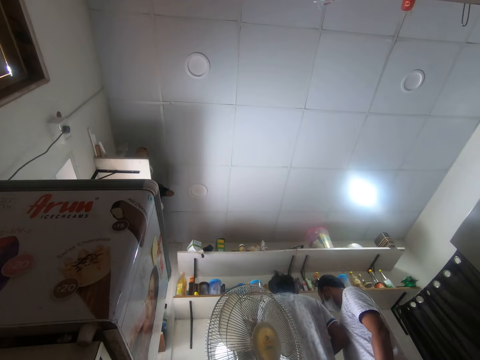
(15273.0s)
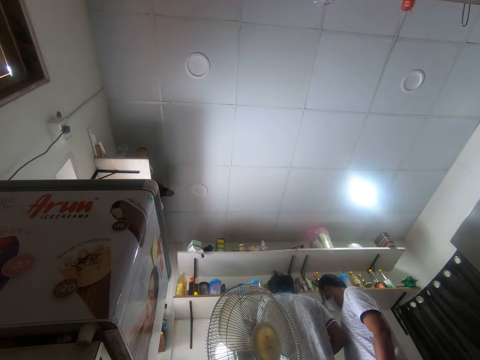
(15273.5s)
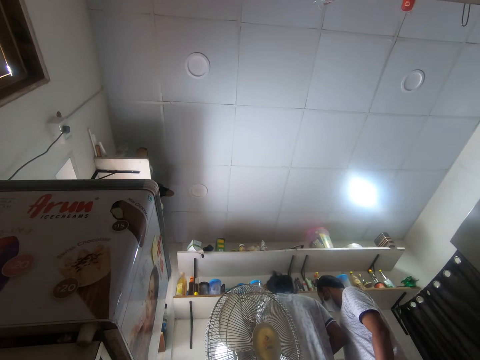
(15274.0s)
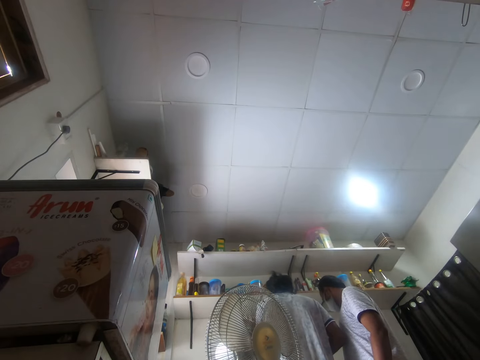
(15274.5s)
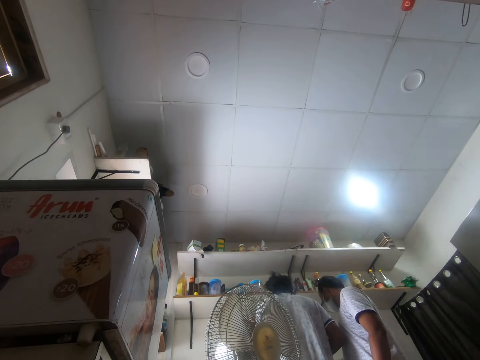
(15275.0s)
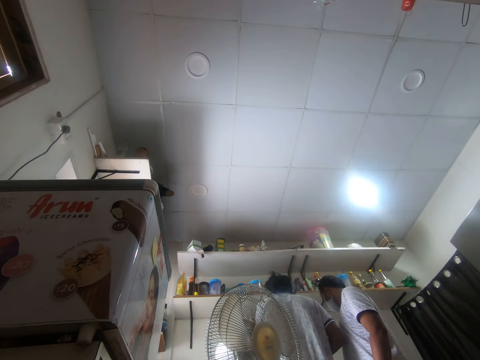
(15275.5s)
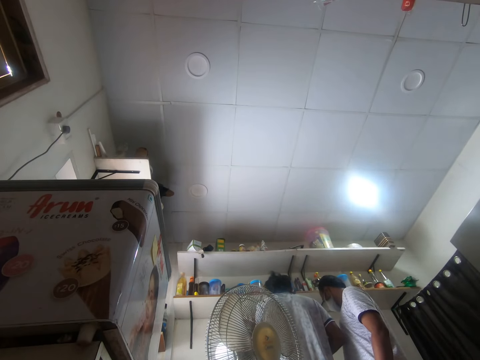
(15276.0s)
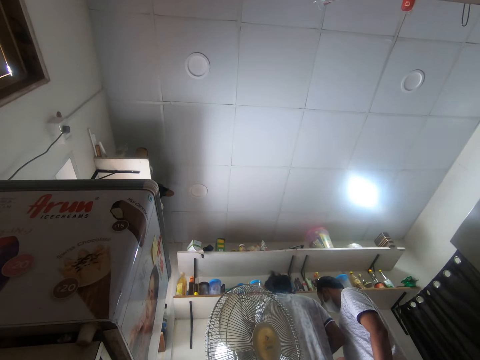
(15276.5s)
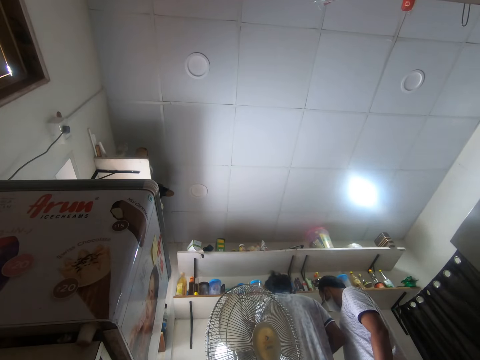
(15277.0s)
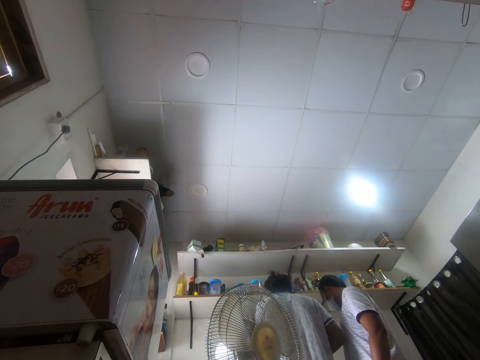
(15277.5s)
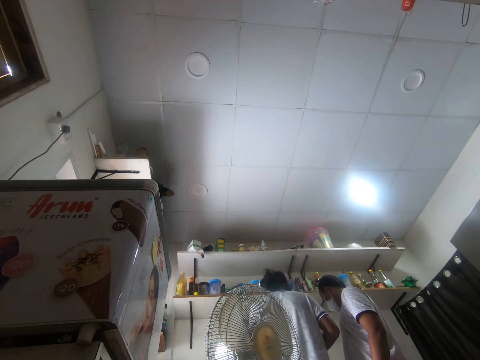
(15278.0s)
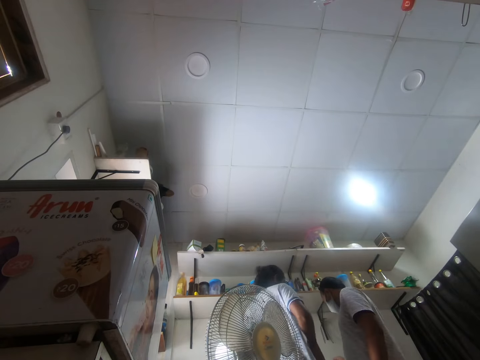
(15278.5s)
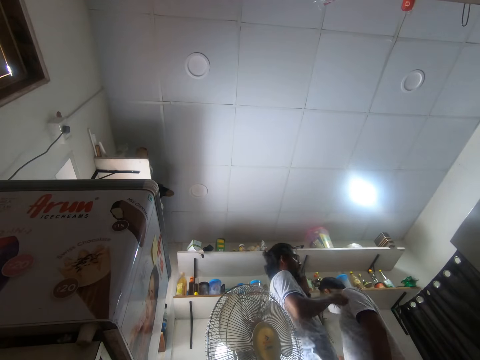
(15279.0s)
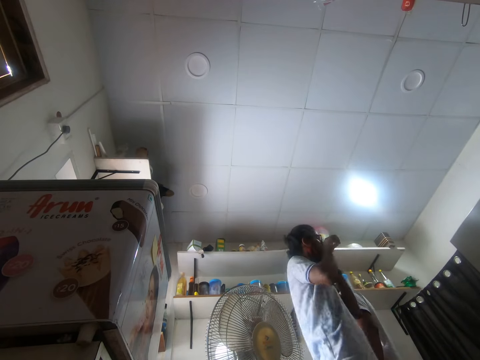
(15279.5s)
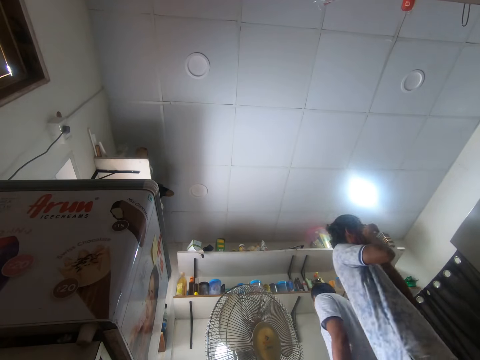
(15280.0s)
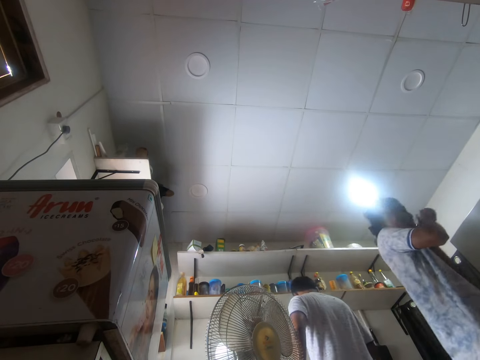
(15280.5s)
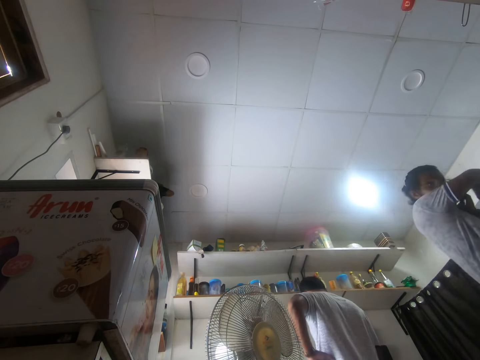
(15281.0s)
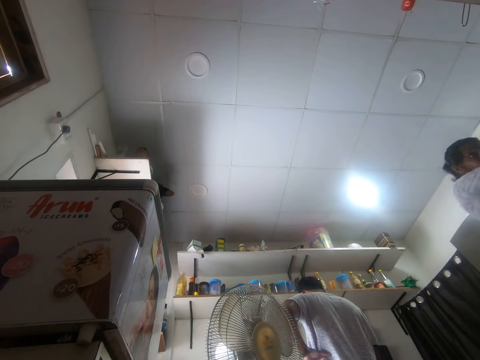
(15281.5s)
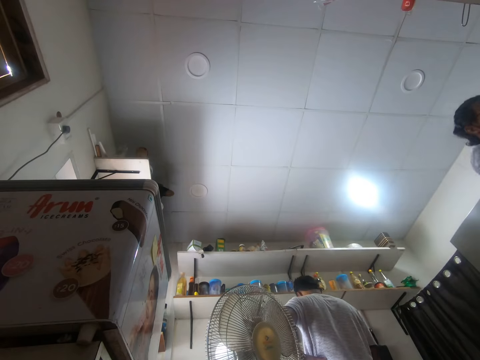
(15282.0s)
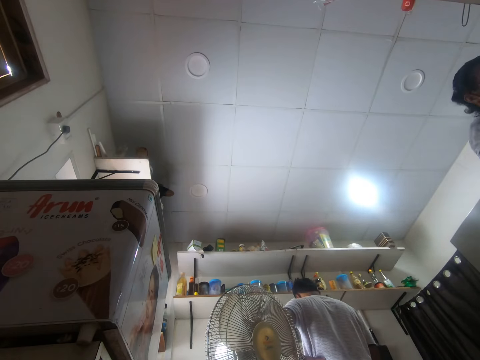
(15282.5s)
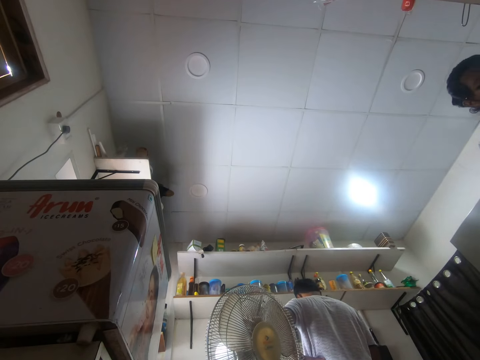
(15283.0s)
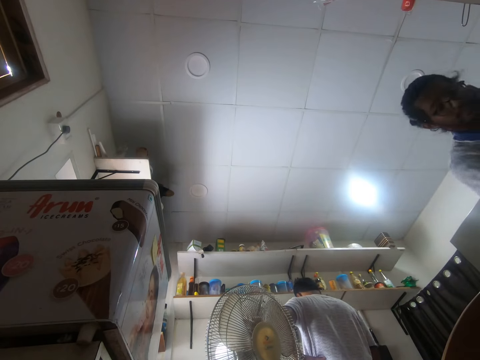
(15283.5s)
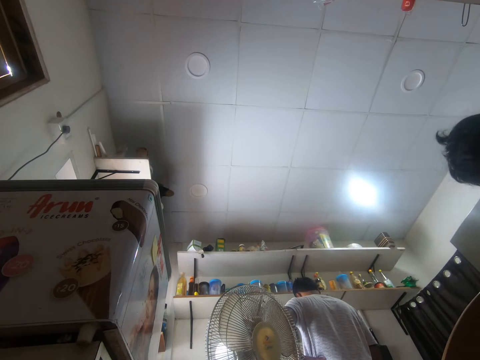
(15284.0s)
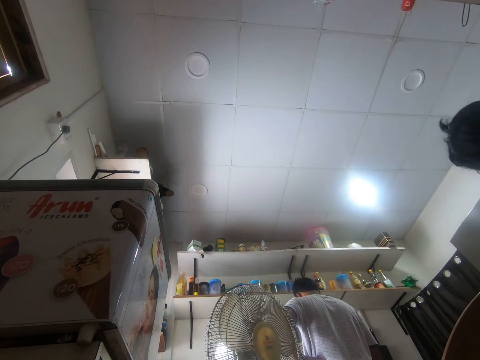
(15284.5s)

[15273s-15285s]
The camera wearer wipes his face with his right hand.

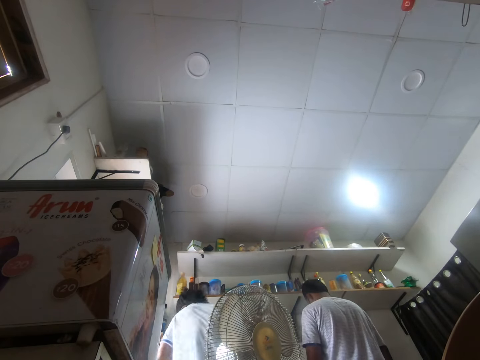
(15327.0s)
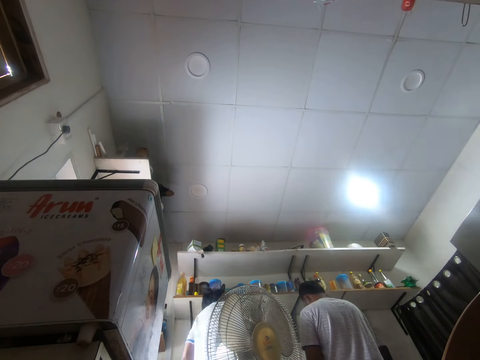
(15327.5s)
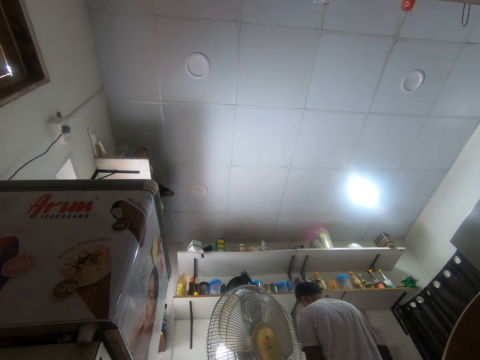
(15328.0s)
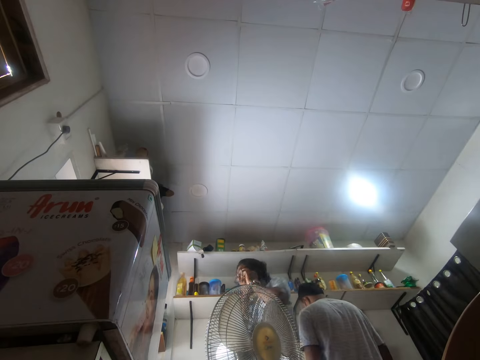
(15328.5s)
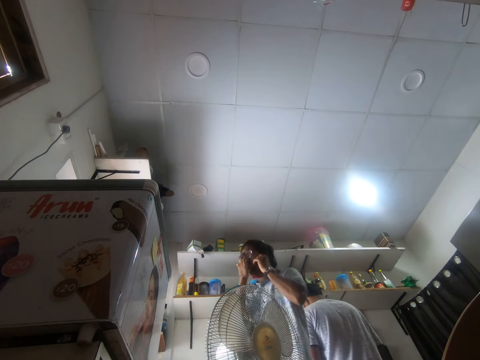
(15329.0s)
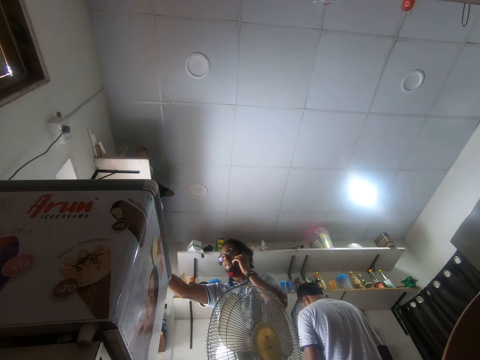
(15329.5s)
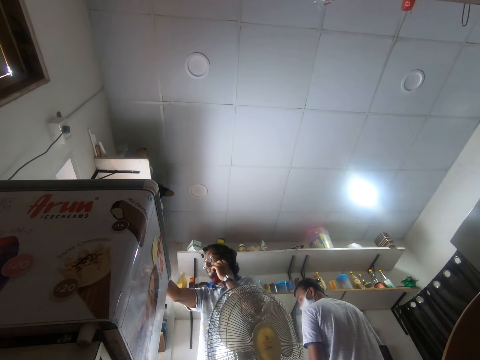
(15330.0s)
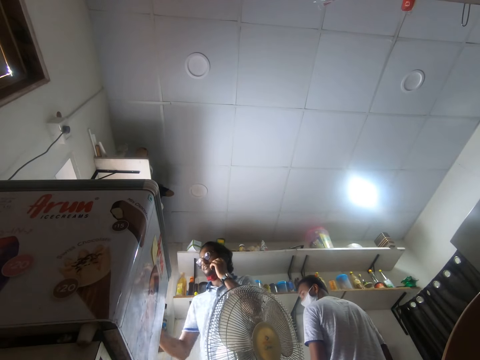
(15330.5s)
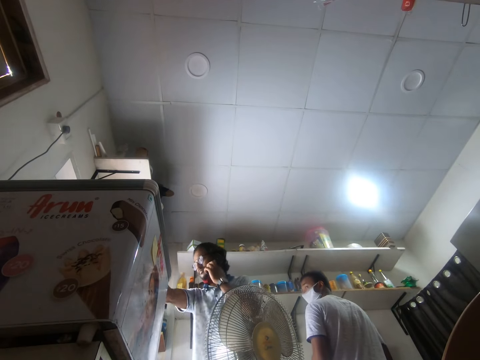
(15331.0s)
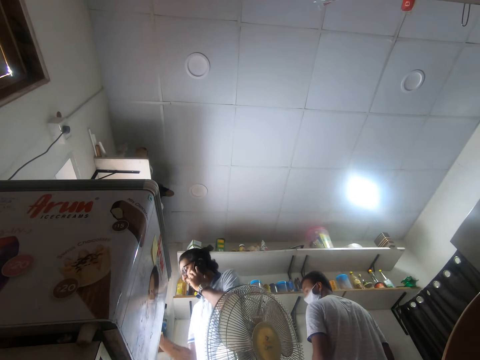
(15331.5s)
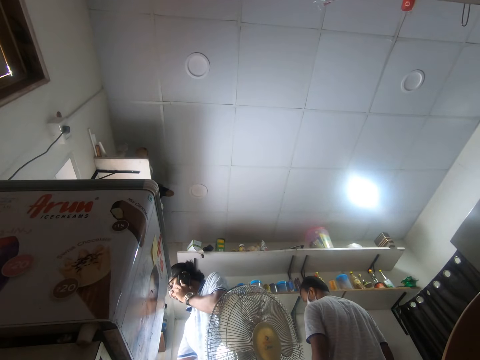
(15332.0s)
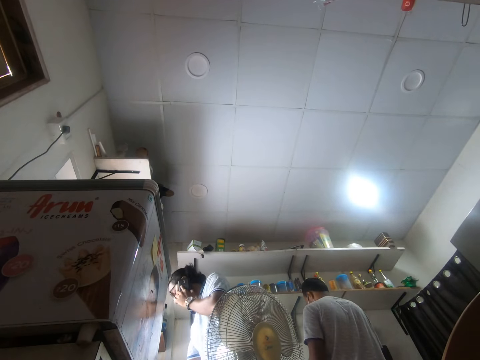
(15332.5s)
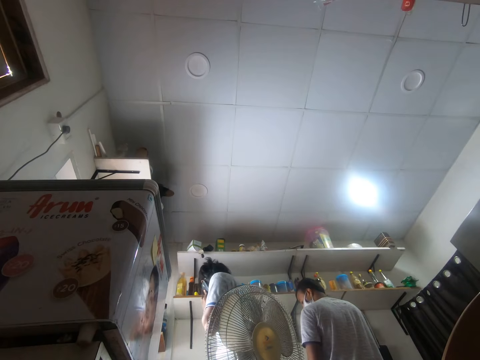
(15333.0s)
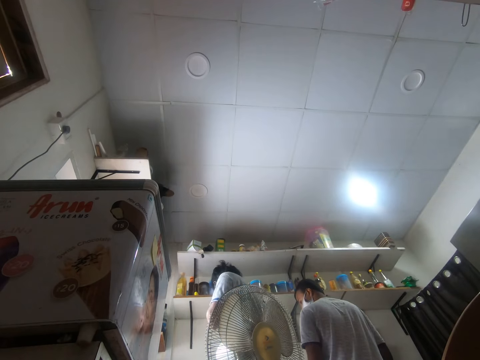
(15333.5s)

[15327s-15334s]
The camera wearer holds the phone to his ear with his left hand.

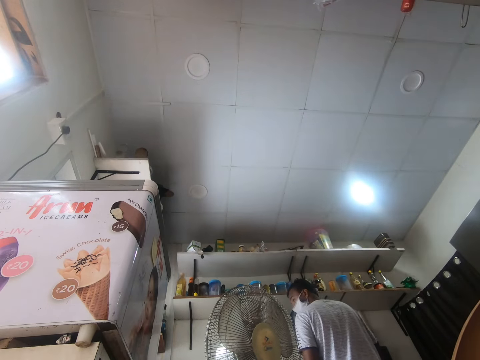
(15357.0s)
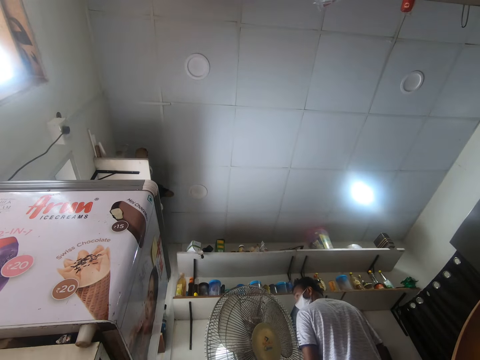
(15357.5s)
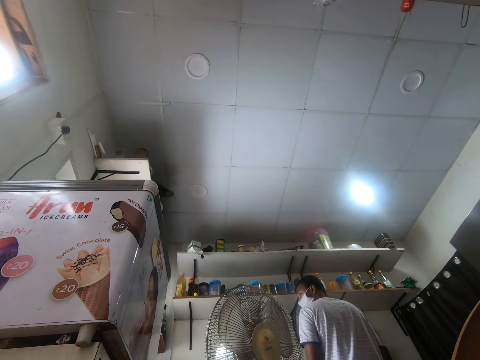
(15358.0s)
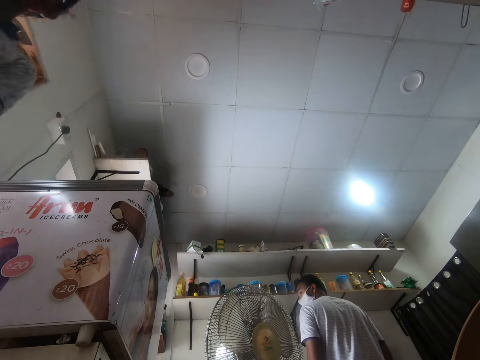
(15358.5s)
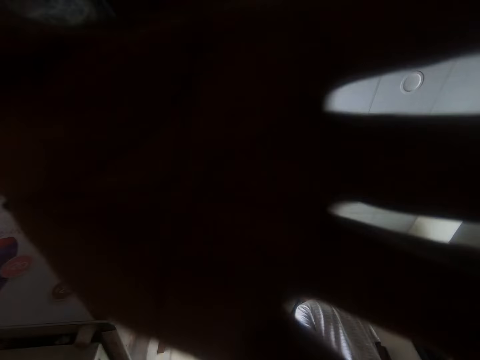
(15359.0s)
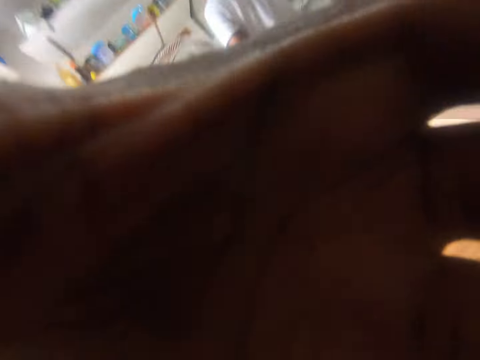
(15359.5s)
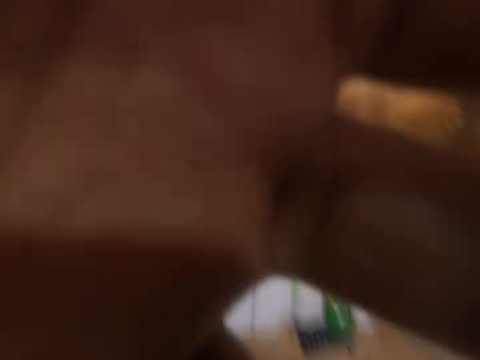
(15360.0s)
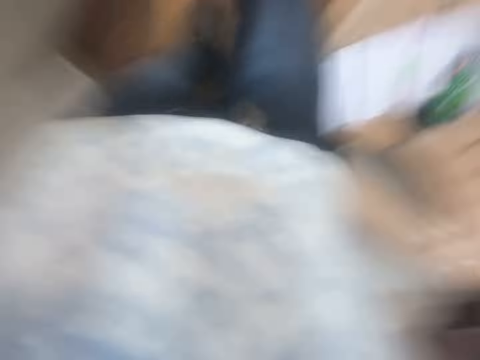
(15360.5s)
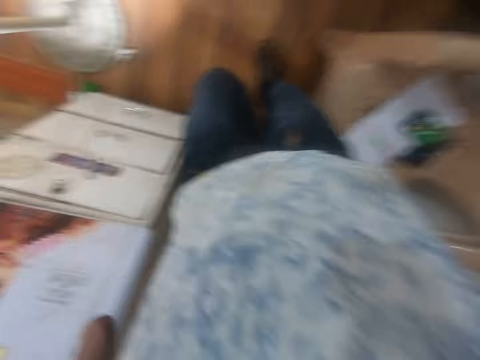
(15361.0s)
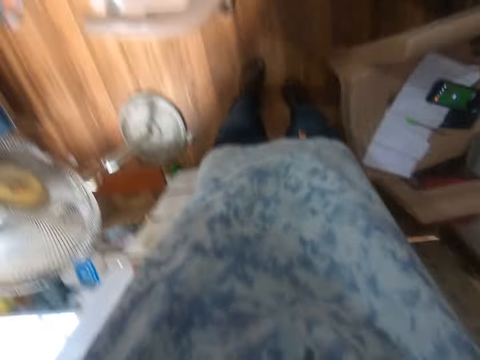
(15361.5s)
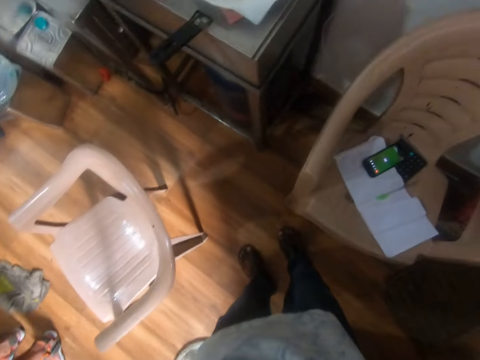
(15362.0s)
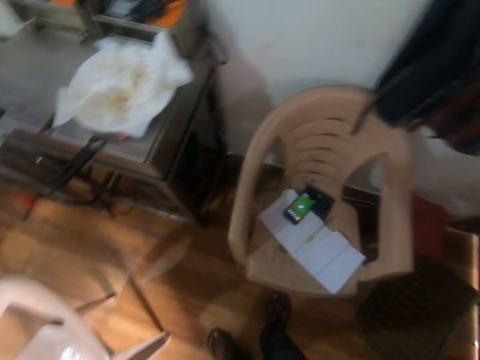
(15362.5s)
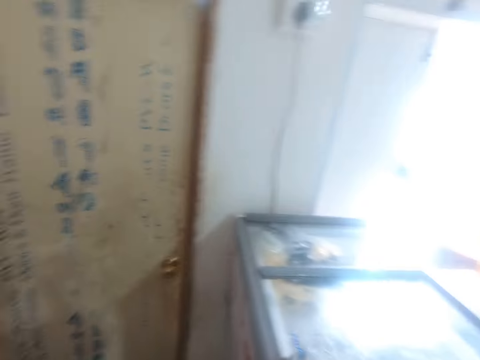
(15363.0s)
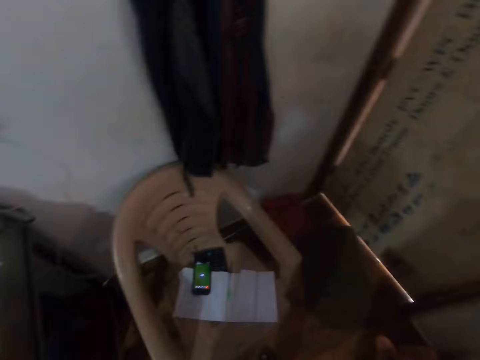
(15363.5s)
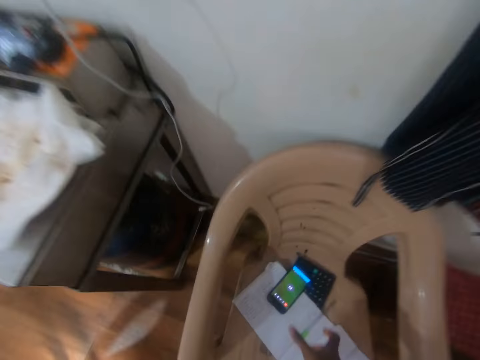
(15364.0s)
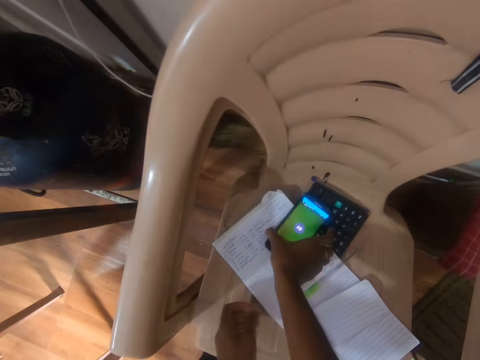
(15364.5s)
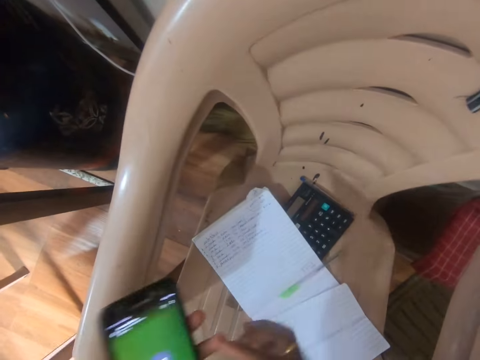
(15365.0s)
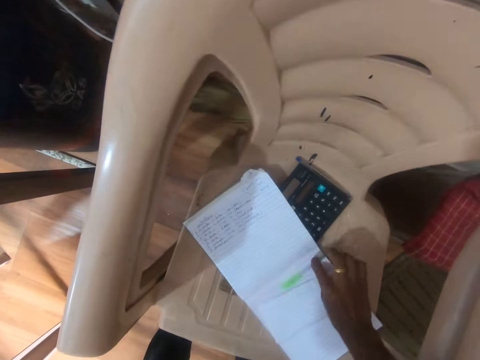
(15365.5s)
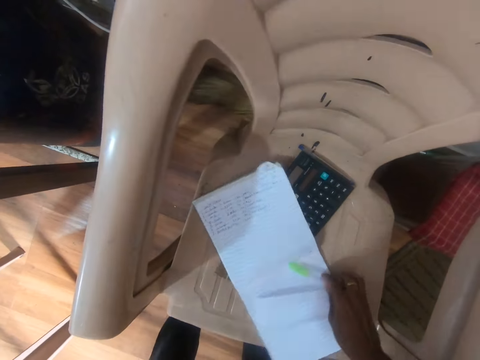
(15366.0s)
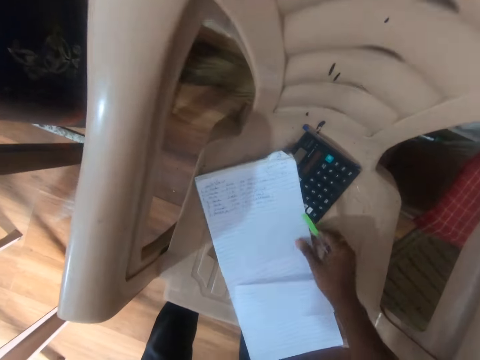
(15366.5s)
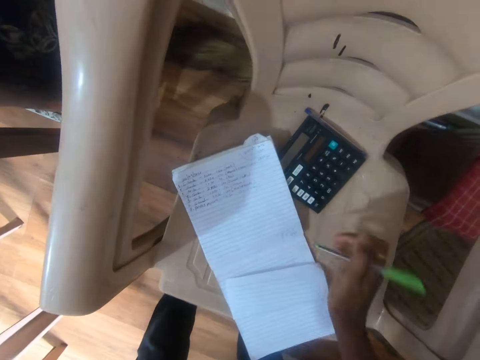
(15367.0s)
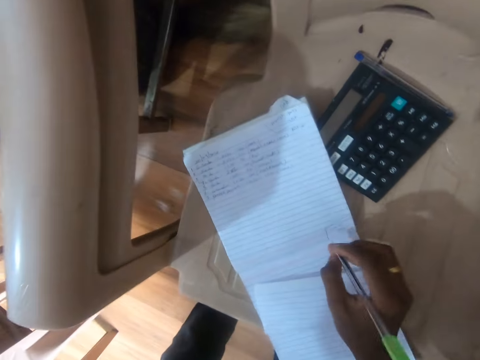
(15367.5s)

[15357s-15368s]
The camera wearer picks up a camera from a chair with his left hand. He wears the camera with his hands. He picks up the phone from the chair with his right hand. He passes his phone from his right hand to his left hand. He picks up a pen on the book from the chair with his right hand. He moves the book on the chair with his right hand.
